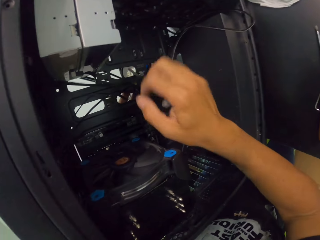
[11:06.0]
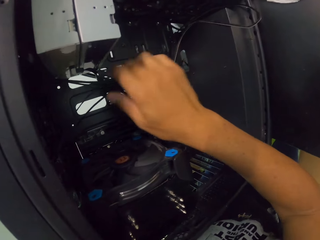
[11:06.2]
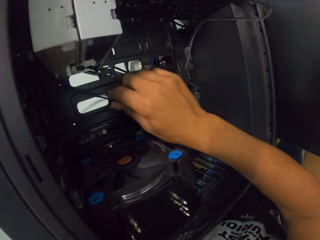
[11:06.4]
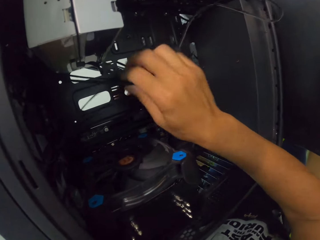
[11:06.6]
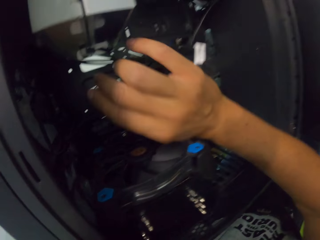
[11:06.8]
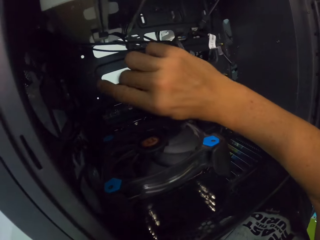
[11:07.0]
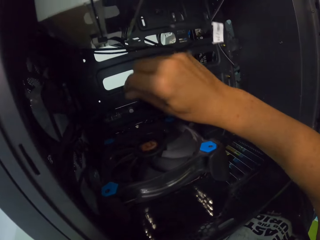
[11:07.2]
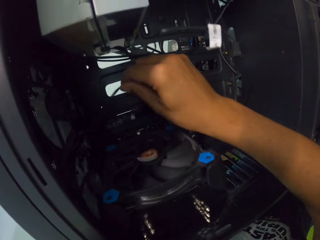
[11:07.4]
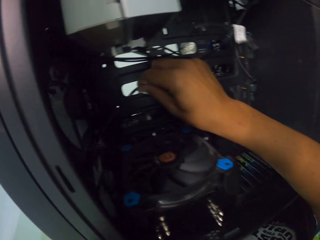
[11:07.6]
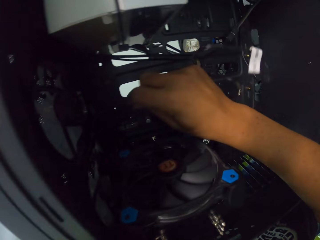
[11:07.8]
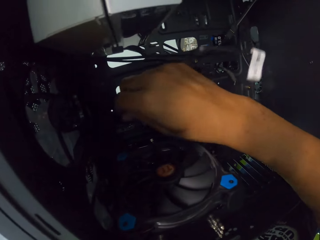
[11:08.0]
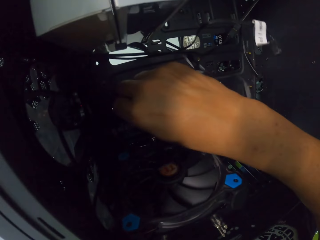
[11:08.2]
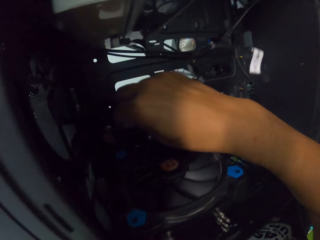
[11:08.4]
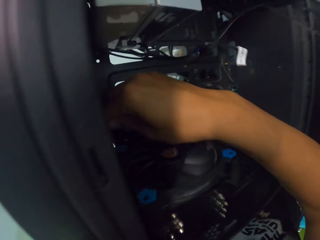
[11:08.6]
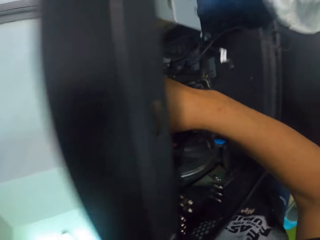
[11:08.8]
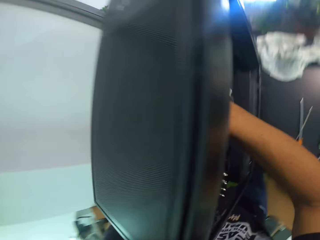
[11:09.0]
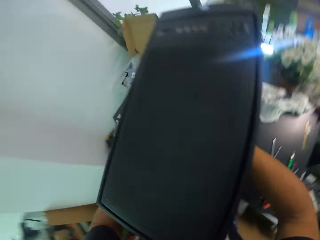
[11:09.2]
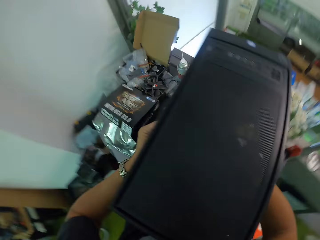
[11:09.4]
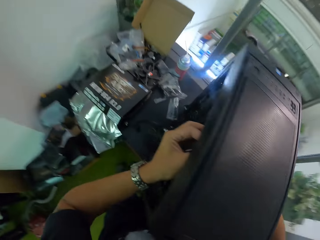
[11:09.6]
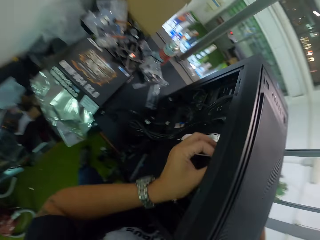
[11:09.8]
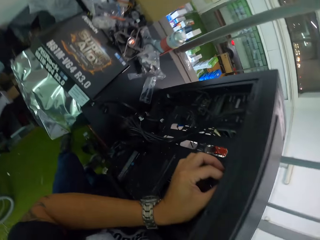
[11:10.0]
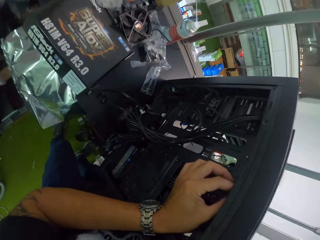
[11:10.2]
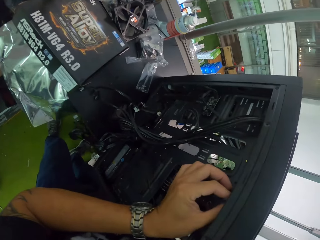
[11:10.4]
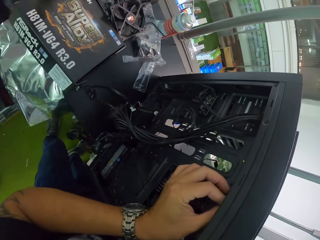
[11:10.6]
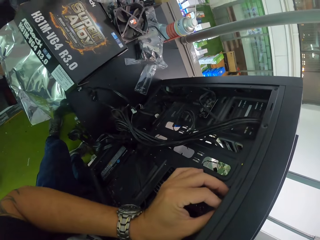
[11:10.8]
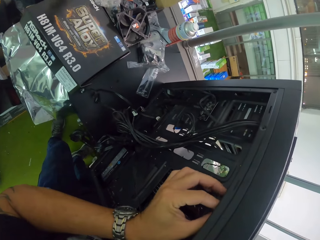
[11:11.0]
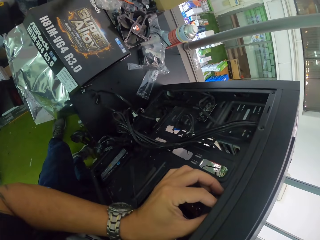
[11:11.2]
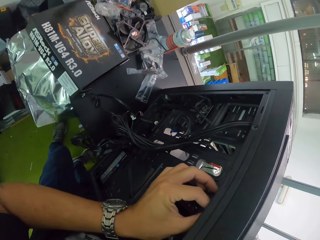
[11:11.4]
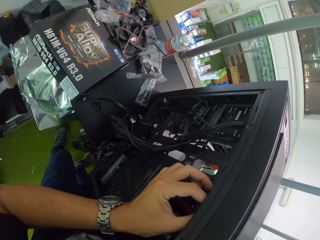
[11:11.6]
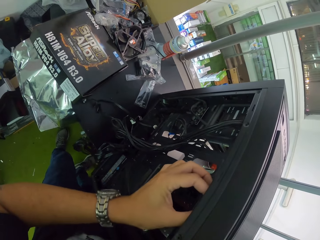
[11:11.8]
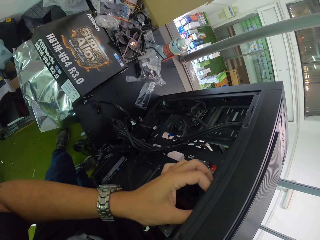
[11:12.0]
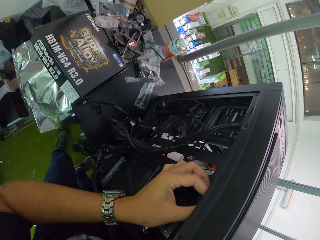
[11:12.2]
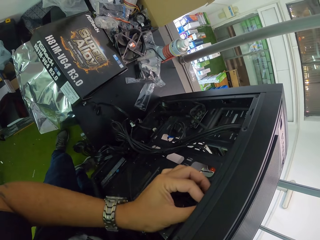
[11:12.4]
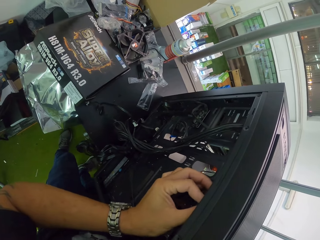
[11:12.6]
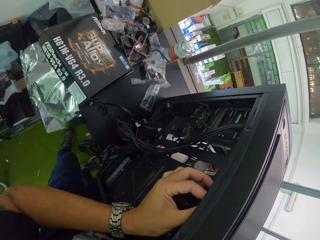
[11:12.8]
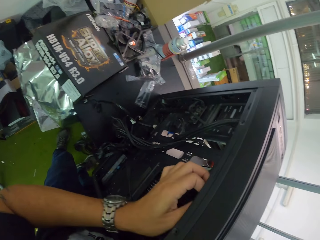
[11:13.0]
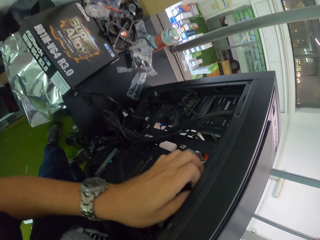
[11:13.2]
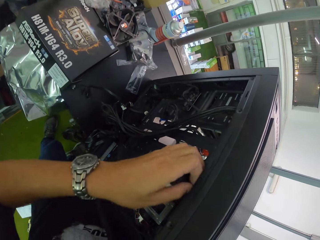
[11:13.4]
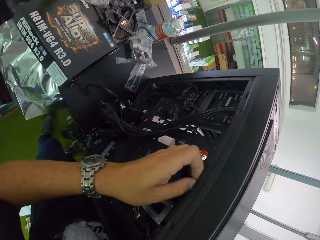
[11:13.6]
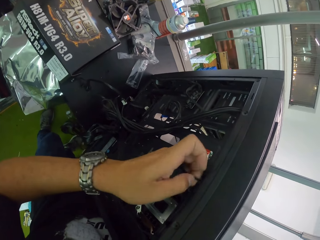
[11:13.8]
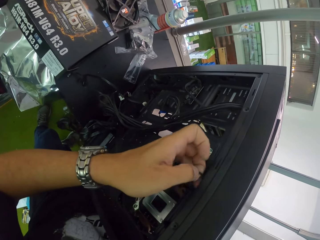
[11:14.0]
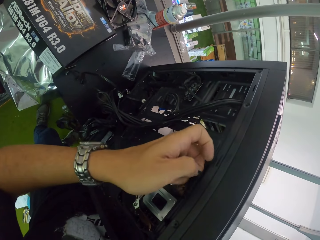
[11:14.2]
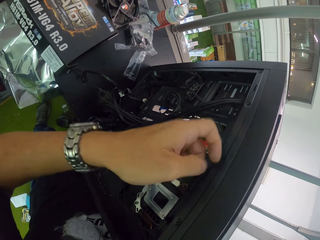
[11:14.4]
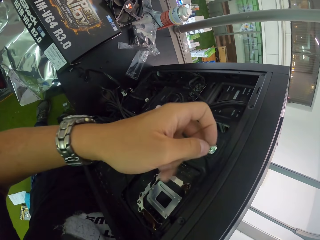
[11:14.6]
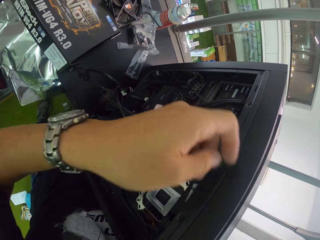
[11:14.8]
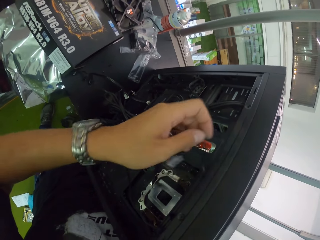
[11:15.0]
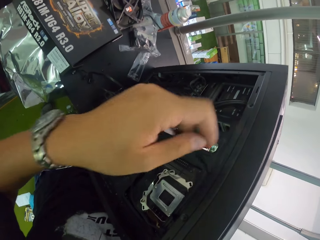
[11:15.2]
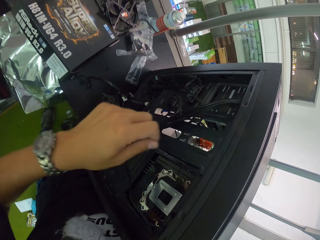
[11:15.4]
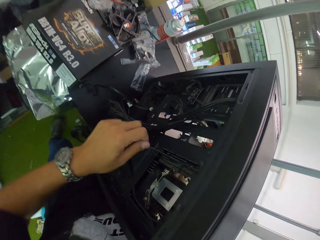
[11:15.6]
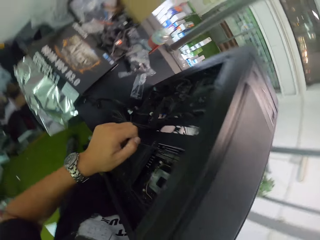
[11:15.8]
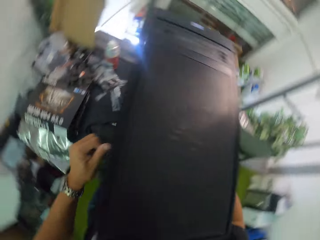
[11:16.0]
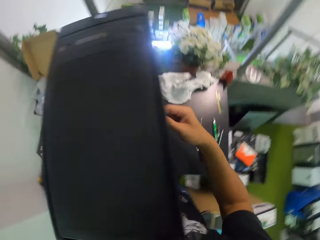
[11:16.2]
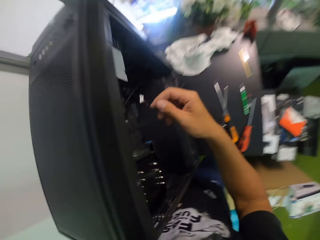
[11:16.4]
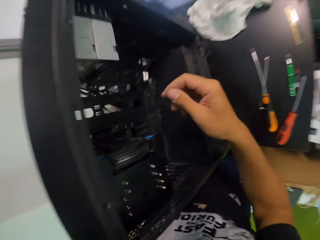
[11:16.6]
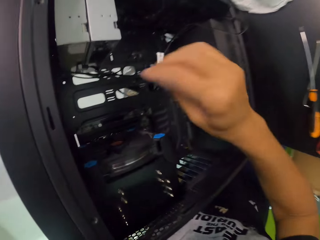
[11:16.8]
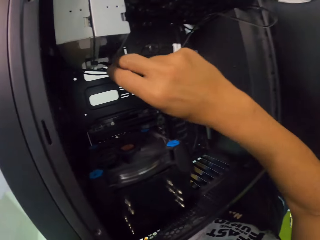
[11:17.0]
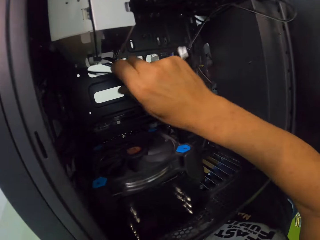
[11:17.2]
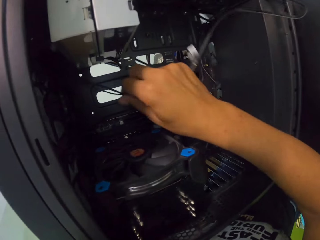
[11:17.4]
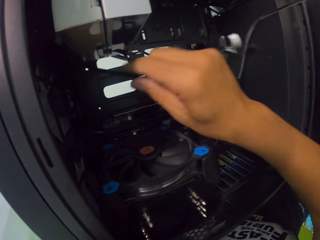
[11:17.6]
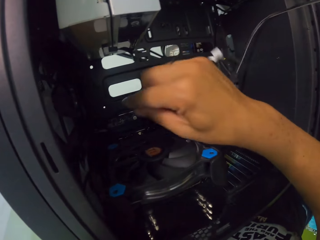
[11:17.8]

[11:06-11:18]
The camera wearer passes the black cables inside the computer case through the computer case holes with his right hand. He holds the cables. He pulls the black cables through the computer case holes with his left hand. He pushes the cables into something.

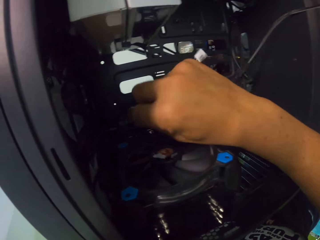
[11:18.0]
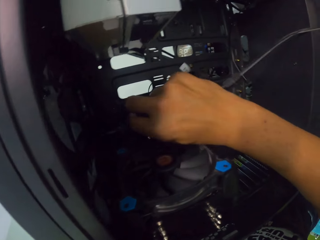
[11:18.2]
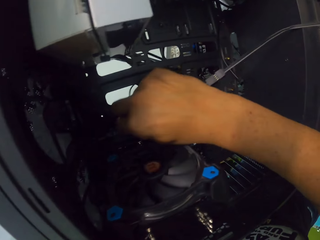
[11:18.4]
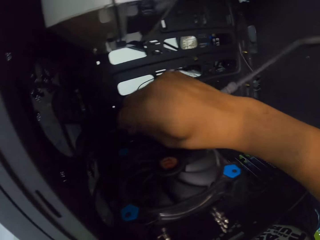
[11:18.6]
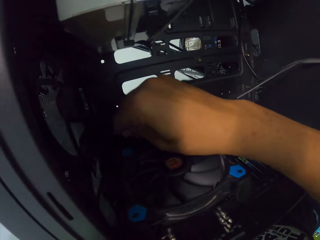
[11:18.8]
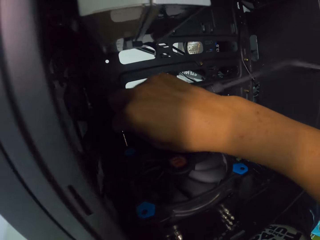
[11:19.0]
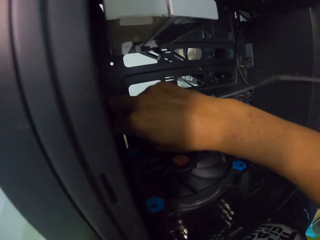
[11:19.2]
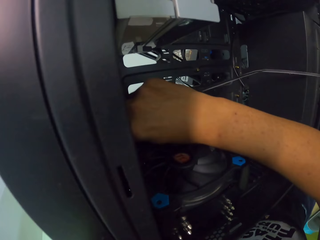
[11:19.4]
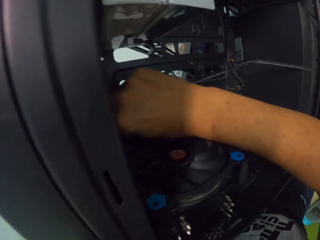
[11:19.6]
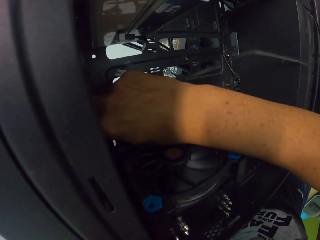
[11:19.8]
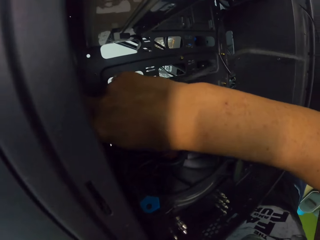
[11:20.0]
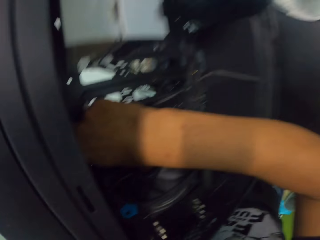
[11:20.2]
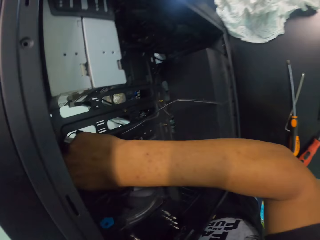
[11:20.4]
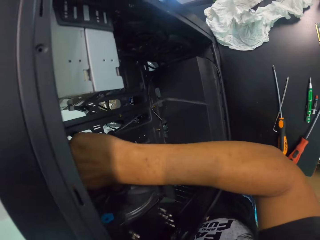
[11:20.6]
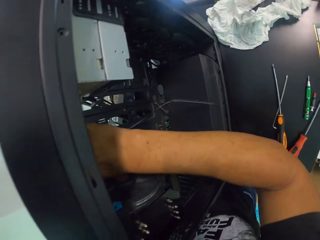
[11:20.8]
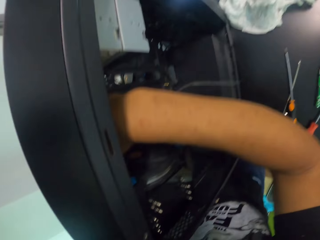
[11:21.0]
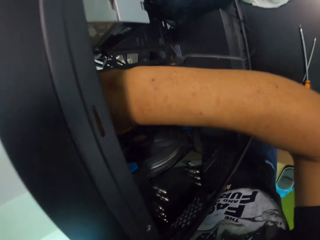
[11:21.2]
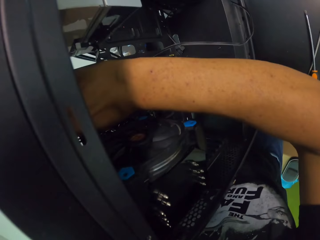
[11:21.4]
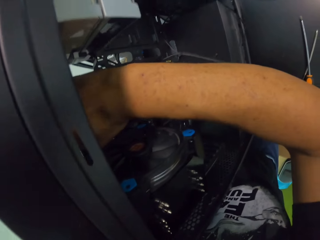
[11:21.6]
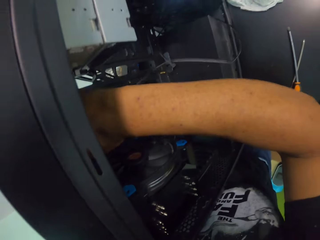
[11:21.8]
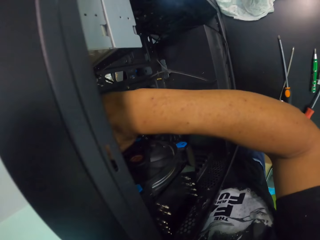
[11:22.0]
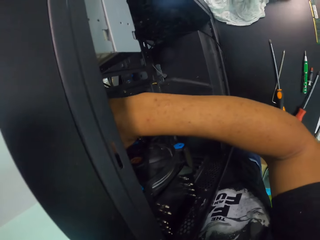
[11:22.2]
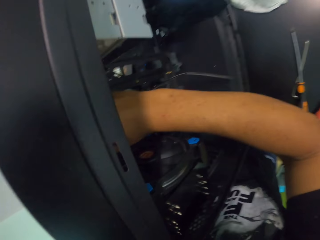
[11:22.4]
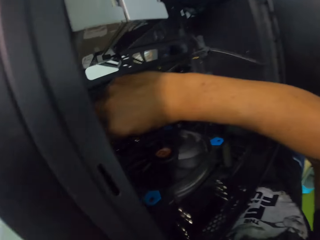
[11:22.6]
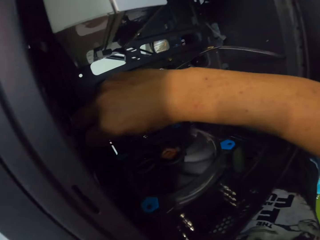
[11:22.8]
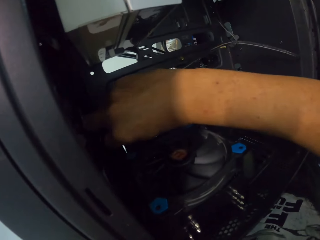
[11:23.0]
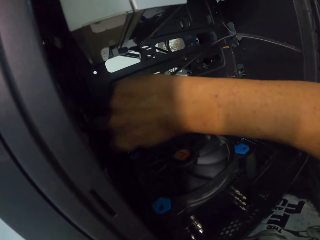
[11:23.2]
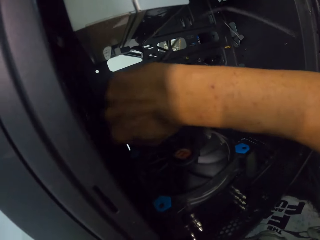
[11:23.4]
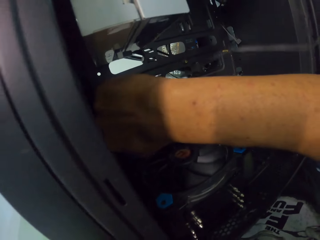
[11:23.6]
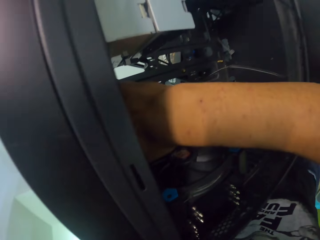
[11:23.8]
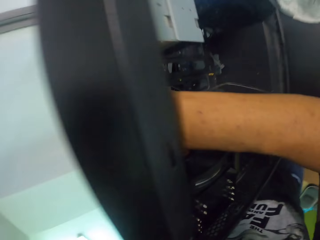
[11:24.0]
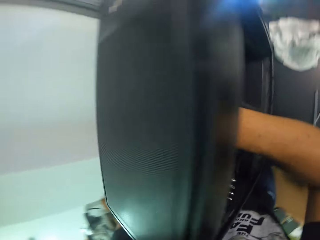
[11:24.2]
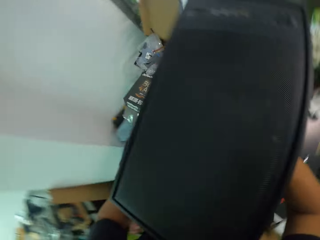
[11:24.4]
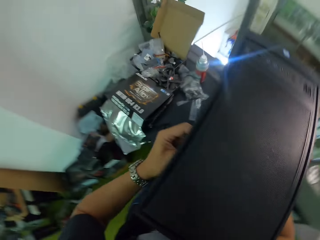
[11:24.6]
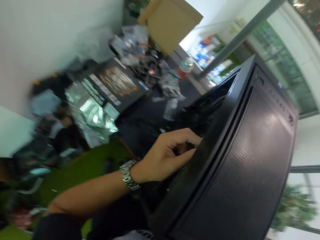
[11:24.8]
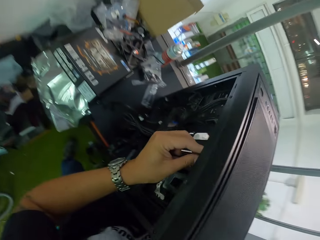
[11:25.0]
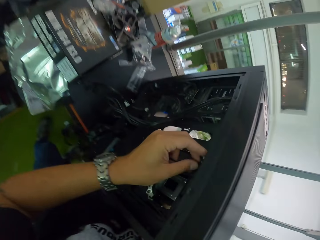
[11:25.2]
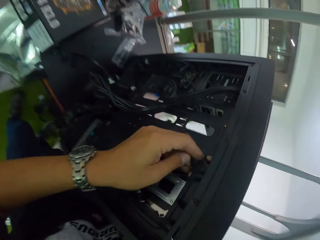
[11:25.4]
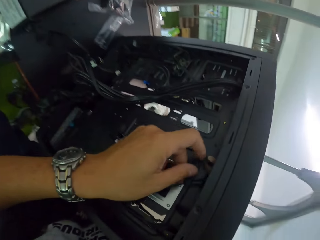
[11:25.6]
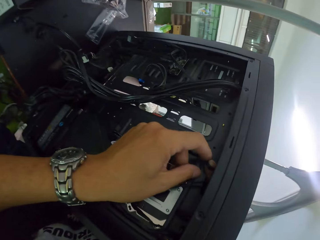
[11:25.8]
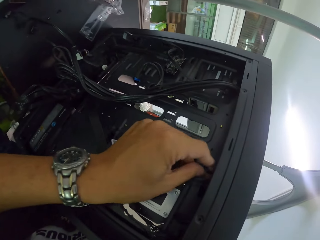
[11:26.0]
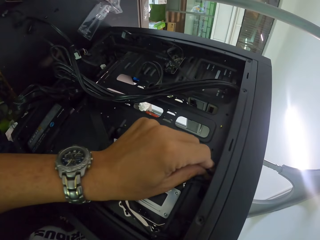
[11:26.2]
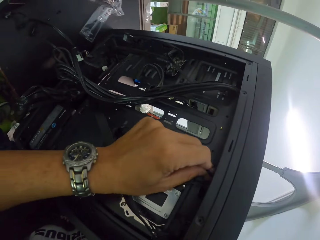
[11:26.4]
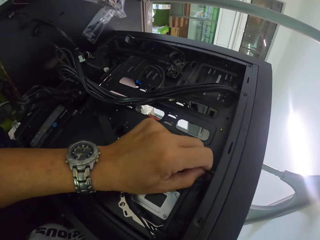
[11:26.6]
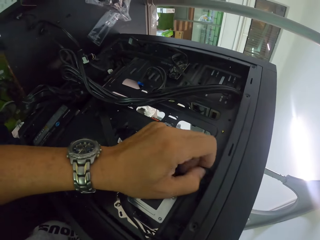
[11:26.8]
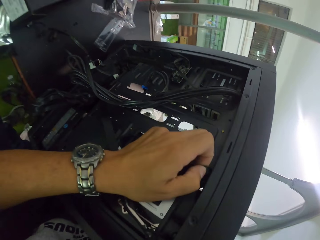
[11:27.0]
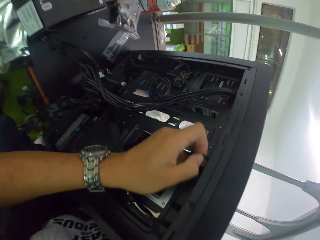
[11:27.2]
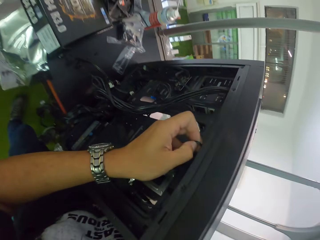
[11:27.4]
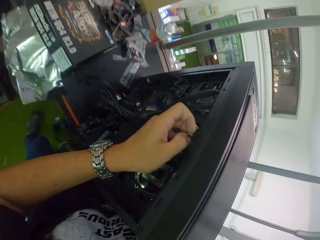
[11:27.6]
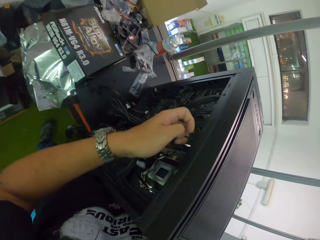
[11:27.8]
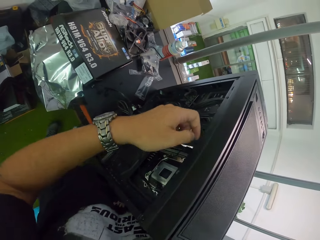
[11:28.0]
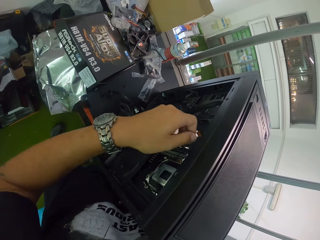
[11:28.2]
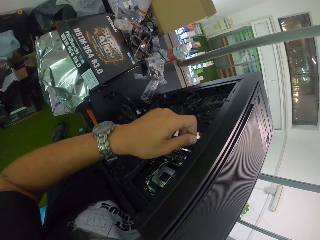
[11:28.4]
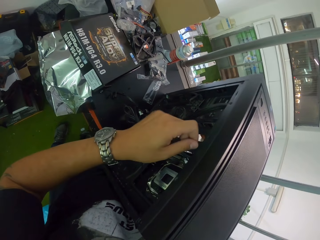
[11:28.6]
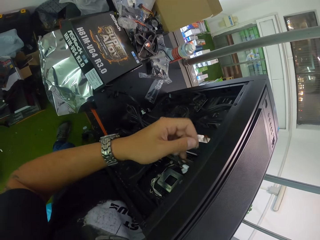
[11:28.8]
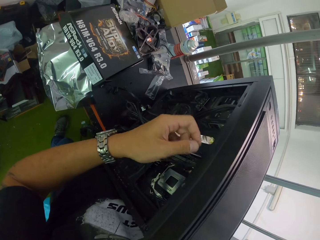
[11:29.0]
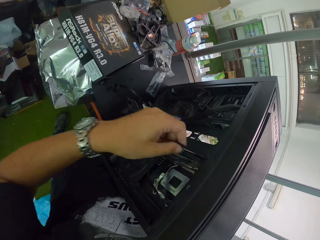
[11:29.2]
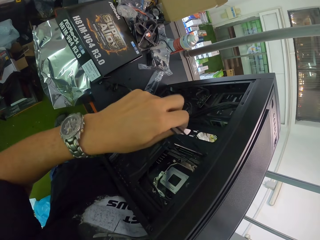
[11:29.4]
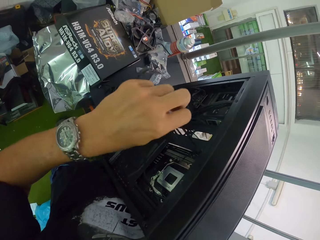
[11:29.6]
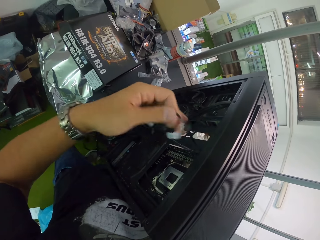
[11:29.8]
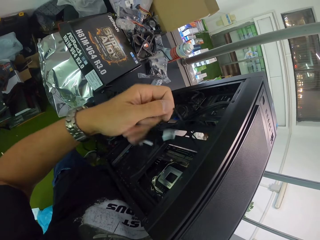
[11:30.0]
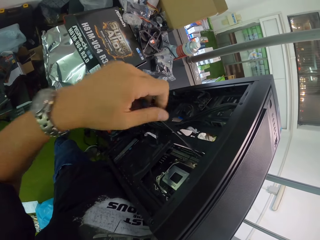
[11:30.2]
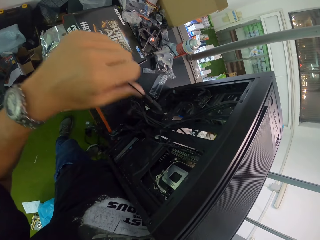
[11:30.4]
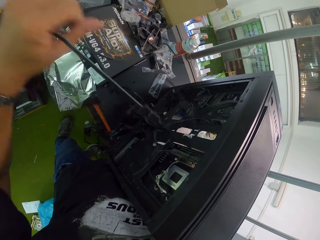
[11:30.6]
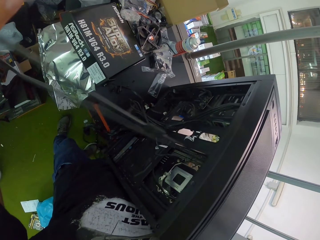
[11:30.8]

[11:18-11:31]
The camera wearer pulls out the cables.
